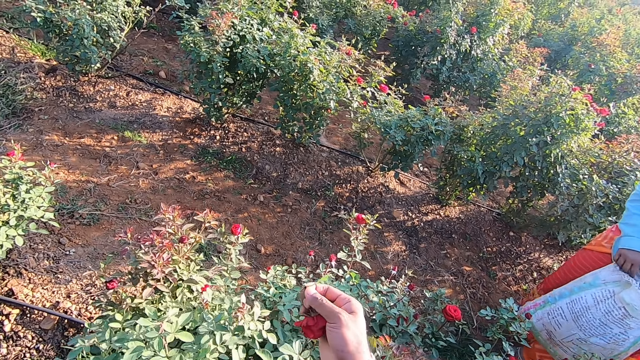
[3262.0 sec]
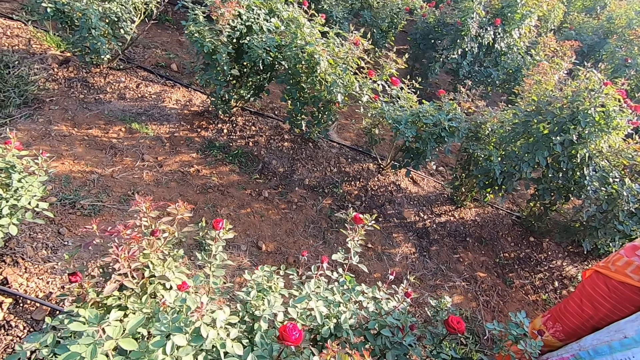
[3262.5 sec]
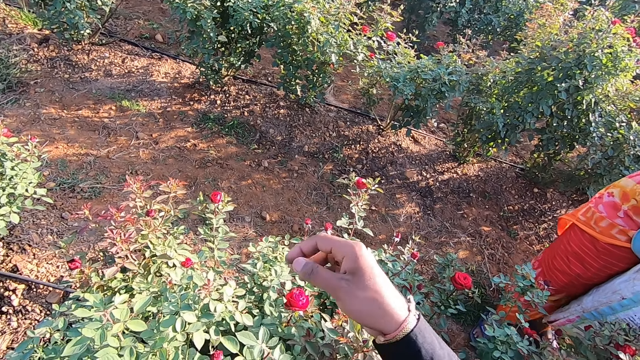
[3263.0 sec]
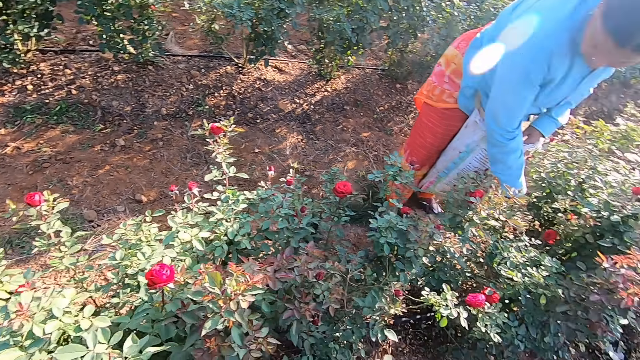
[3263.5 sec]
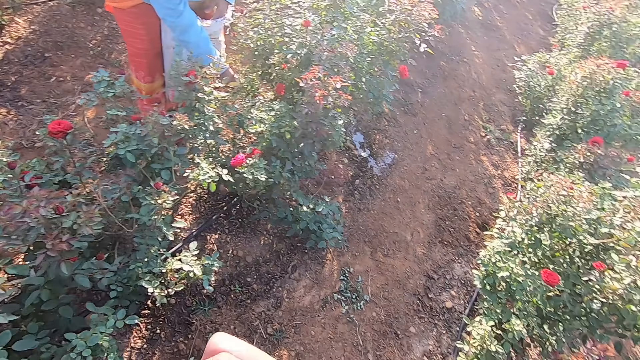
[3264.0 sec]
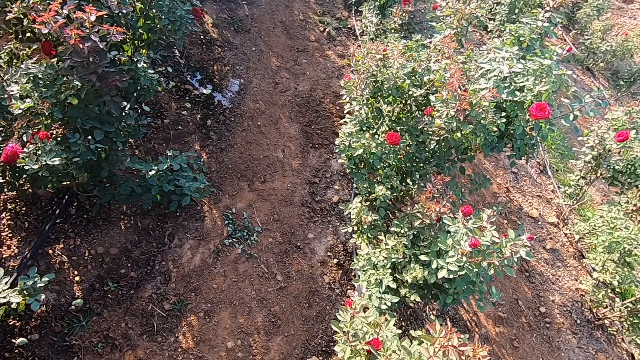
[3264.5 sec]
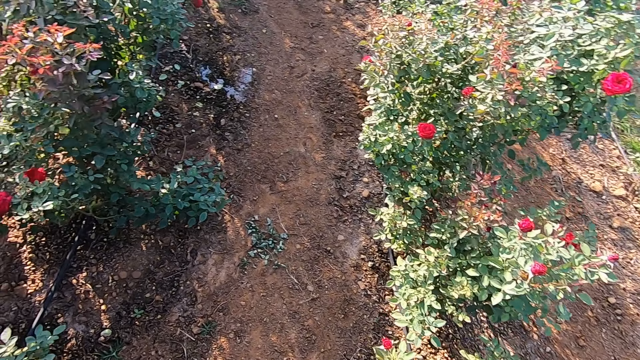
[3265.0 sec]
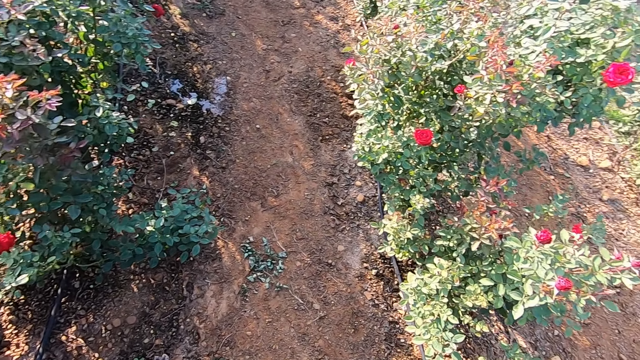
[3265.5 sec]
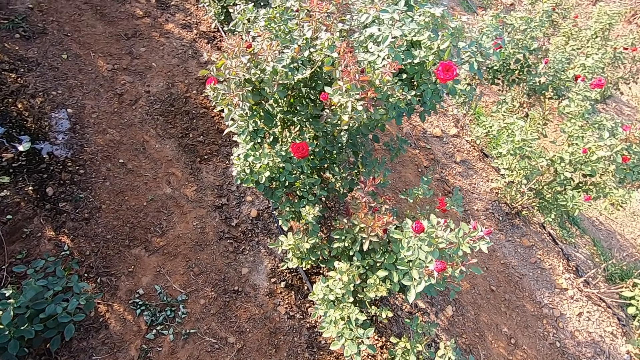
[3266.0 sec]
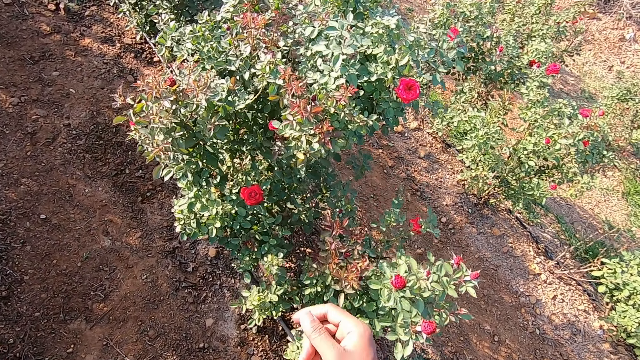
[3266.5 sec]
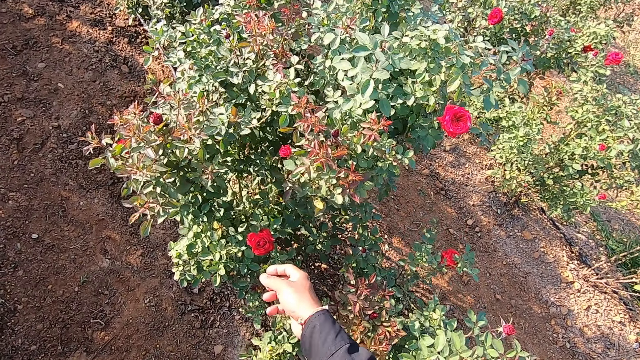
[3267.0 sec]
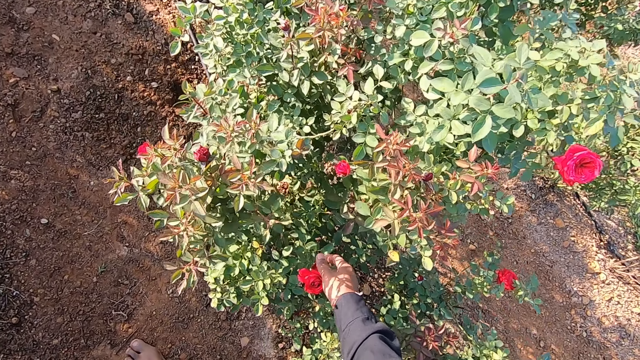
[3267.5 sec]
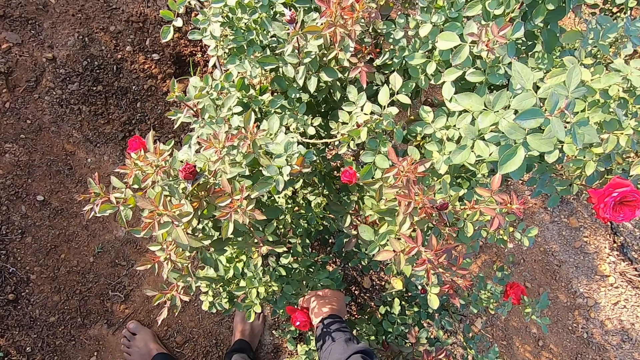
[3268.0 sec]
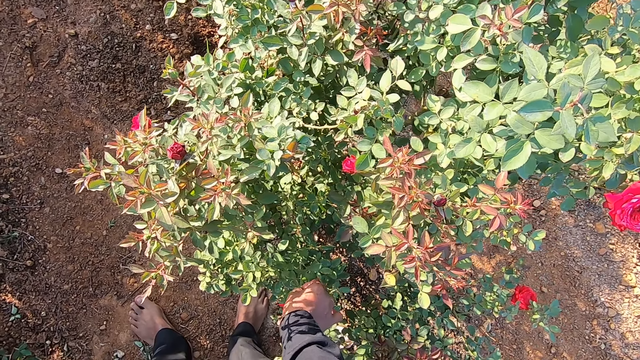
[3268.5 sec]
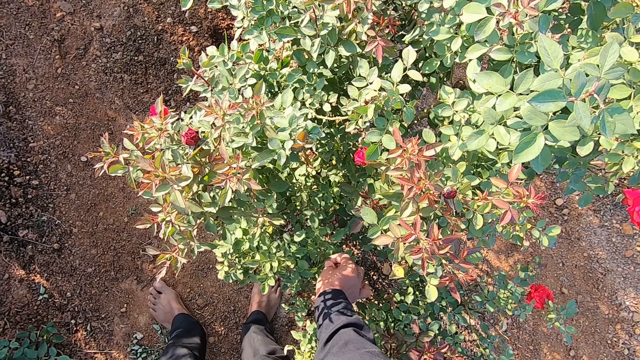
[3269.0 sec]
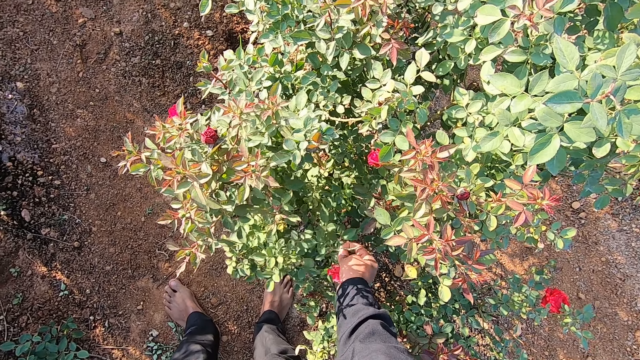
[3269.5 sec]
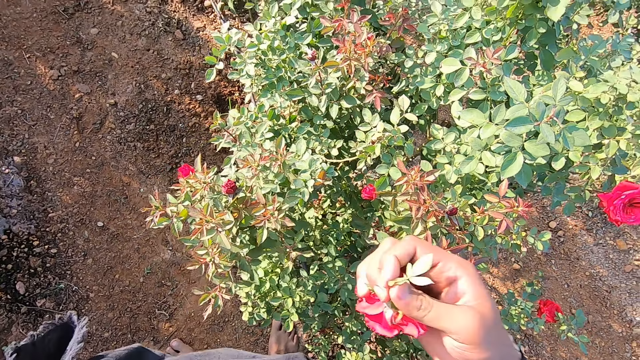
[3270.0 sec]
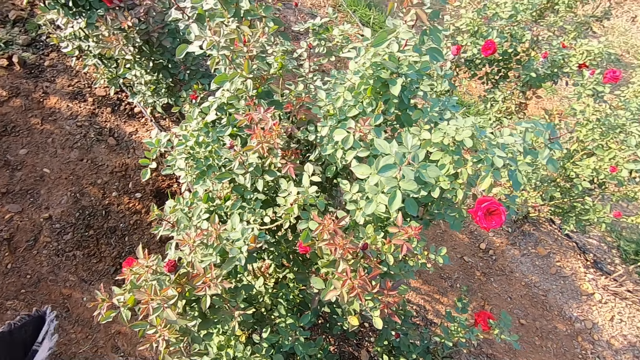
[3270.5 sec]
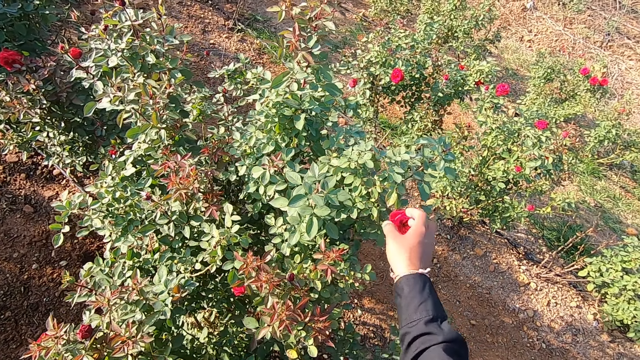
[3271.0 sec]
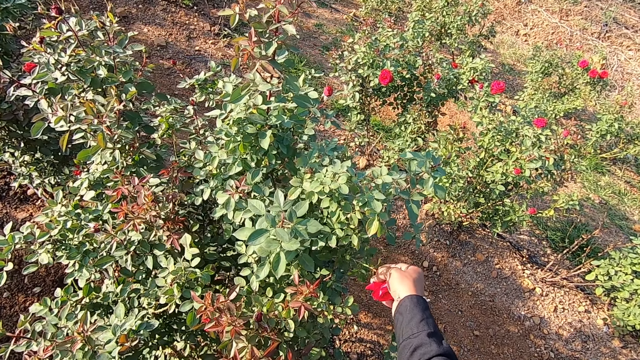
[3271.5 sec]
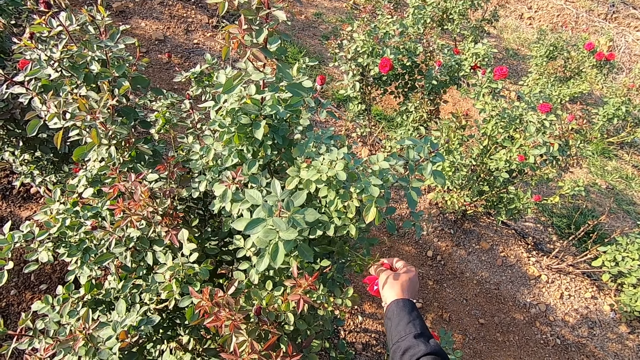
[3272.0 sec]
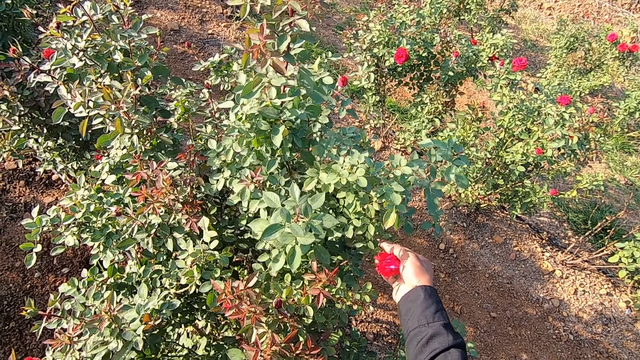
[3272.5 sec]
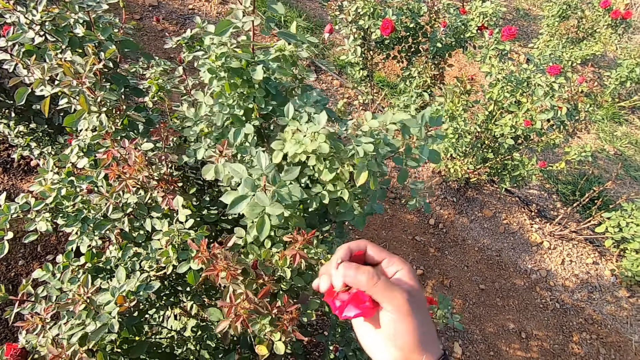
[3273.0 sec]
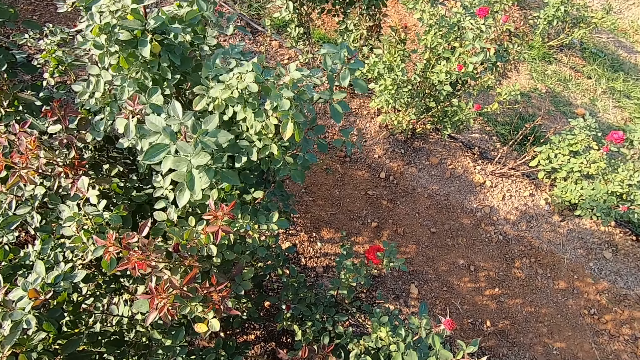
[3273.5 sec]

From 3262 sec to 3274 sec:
The camera wearer talks with a person. He turns around. He plucks a flower from a plant with his right hand. He drops the flower in the cloth with his right hand. He talks with the person. He plucks a flower from a plant with his right hand.

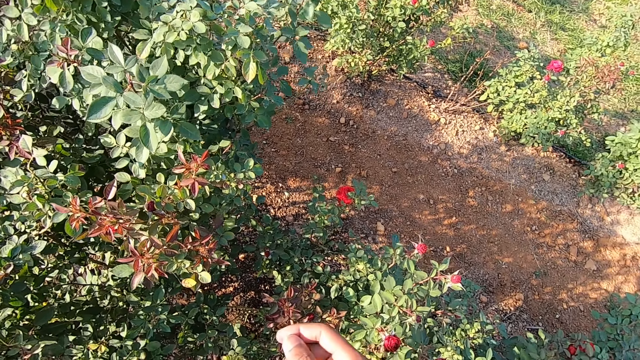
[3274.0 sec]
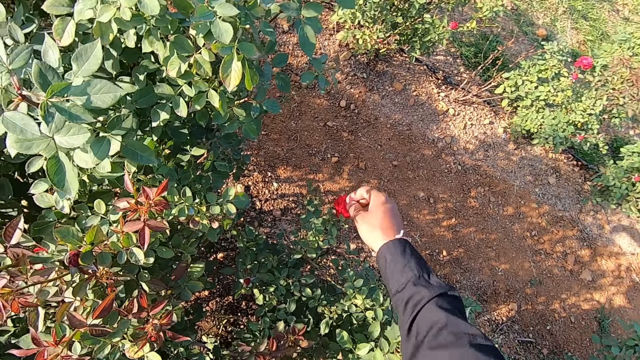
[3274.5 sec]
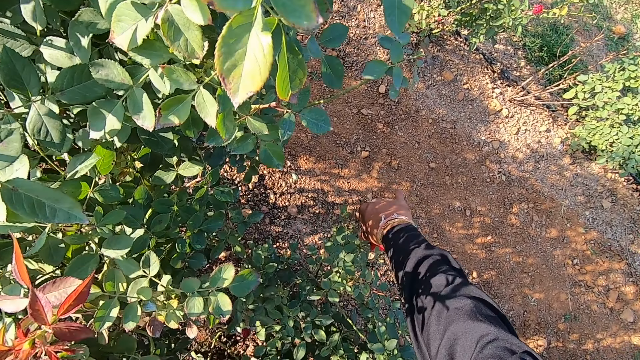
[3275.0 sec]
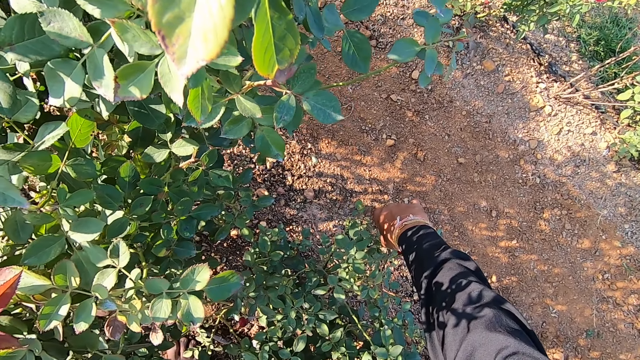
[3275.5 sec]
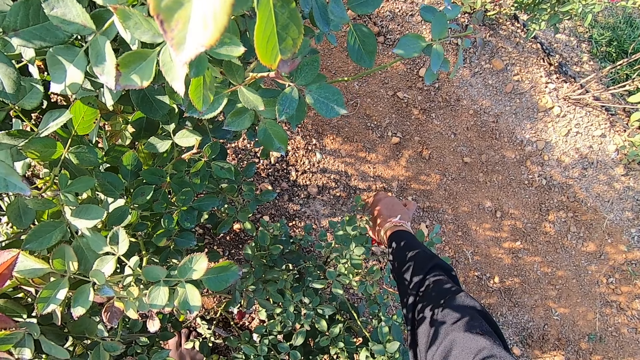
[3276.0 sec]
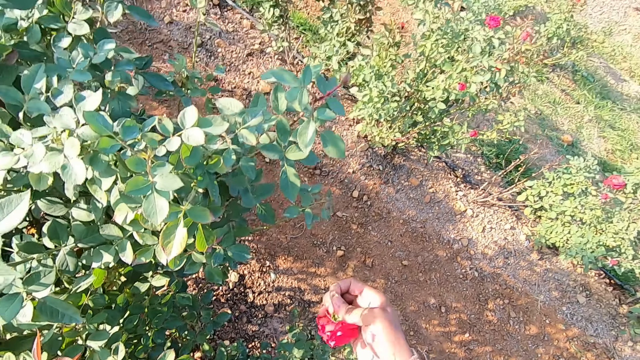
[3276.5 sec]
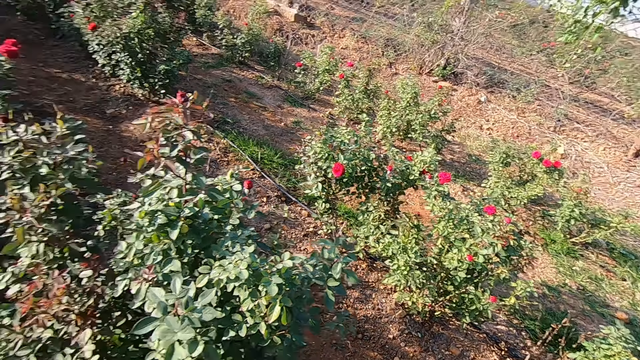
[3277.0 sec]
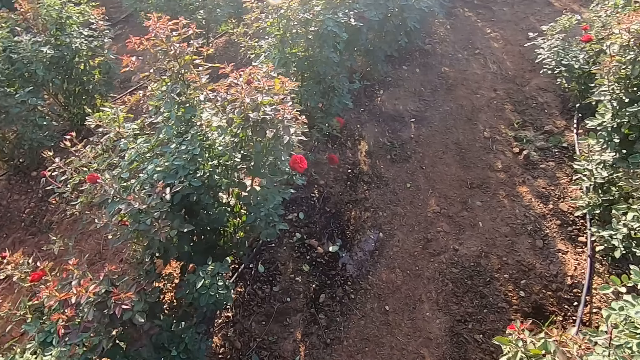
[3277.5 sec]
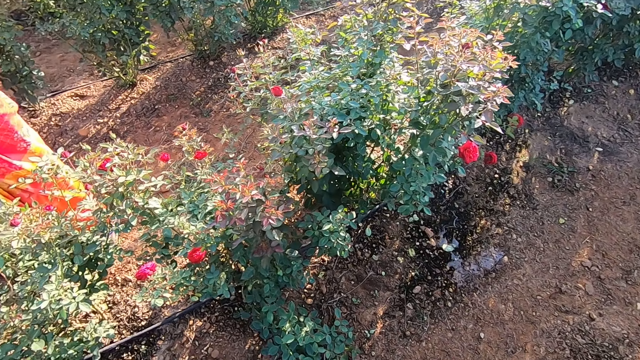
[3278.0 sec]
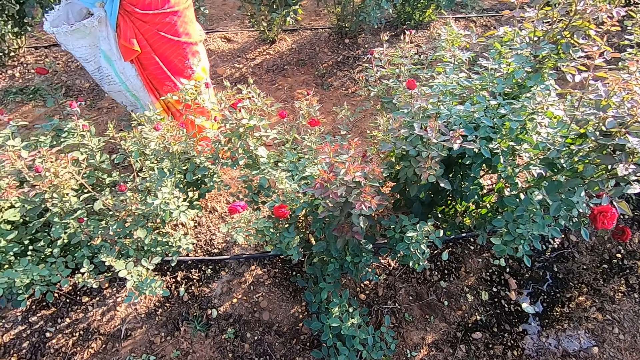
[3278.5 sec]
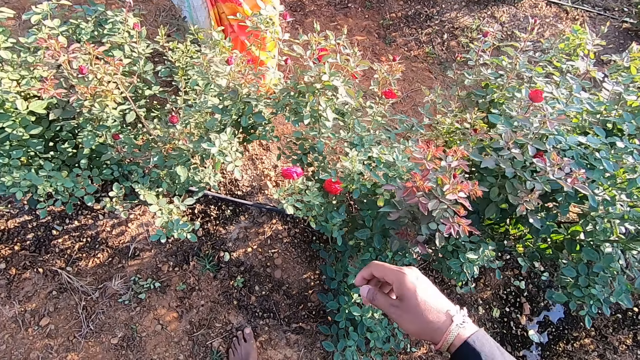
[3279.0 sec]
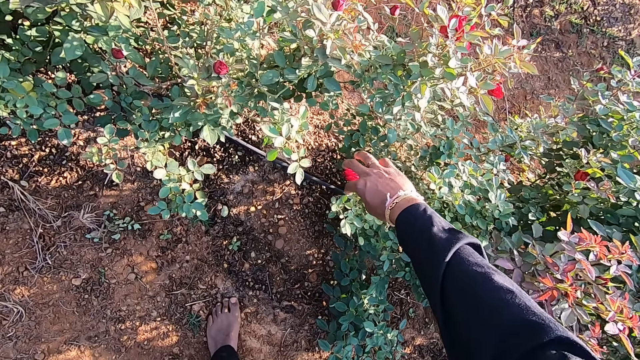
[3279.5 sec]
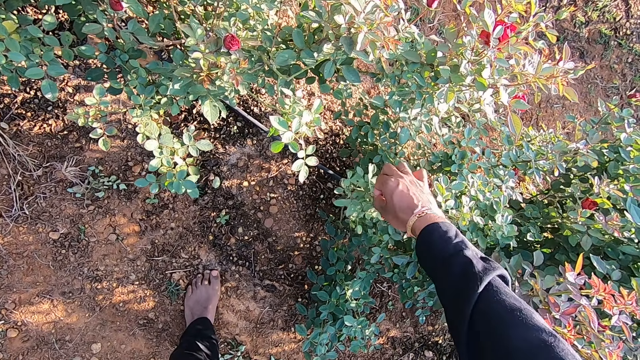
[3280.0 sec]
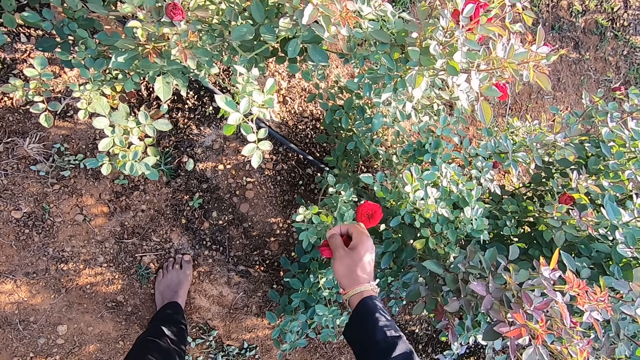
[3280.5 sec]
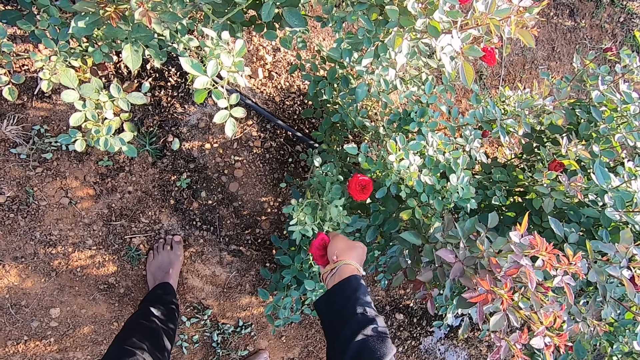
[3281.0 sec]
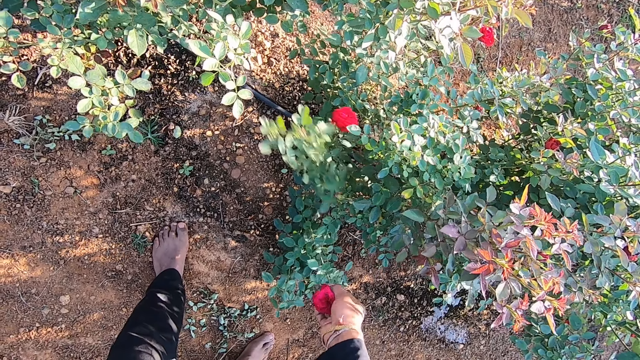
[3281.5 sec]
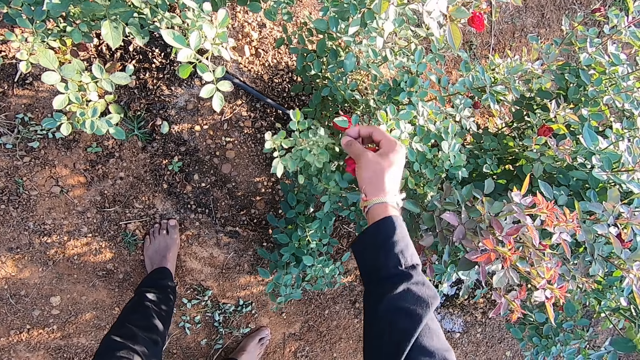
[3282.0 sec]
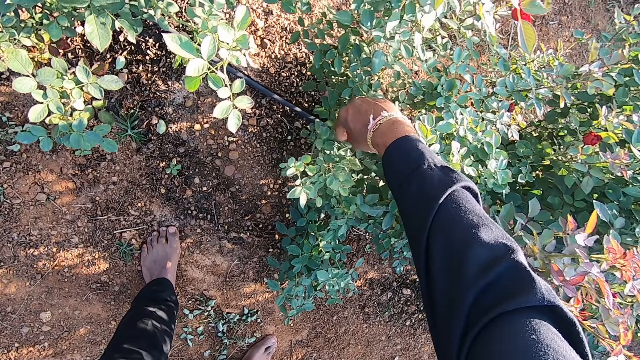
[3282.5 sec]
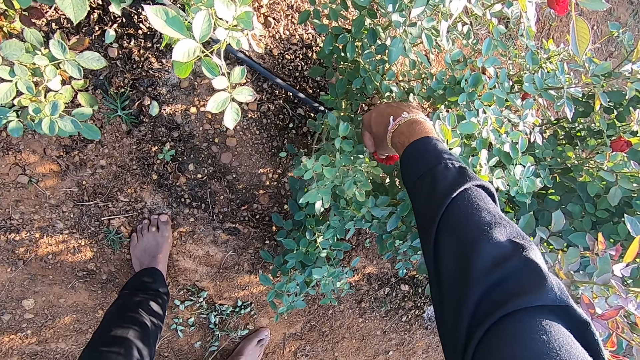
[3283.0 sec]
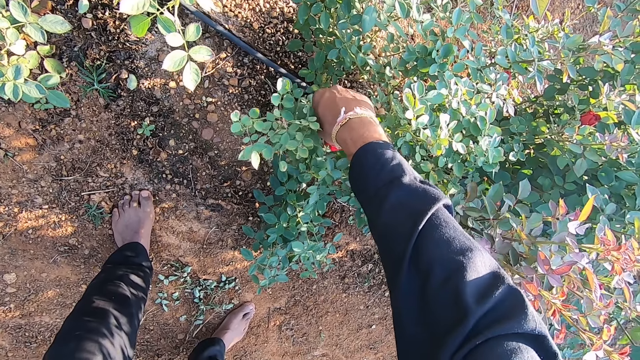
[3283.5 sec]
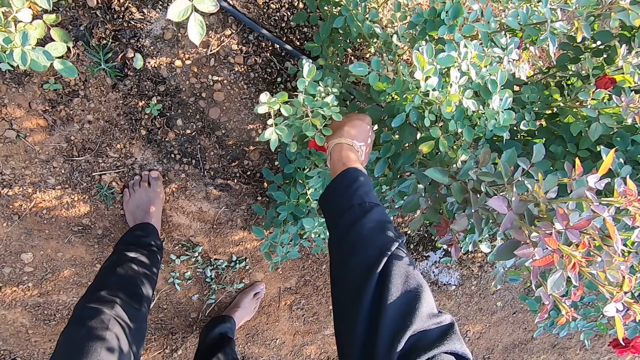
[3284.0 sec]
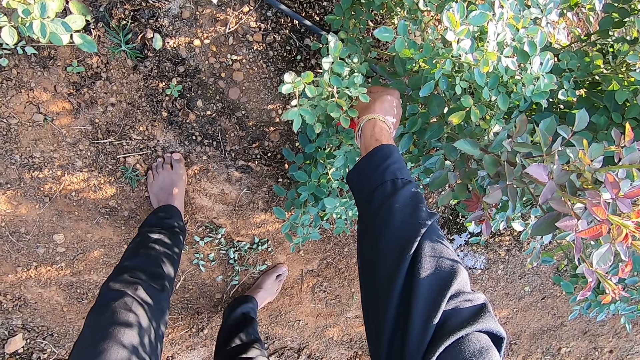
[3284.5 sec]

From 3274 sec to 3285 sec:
The camera wearer plucks a flower from a plant with his right hand. He turns around. He plucks flowers from a plant with his right hand. He plucks a flower.
